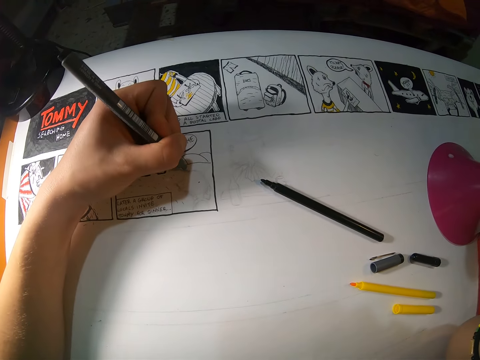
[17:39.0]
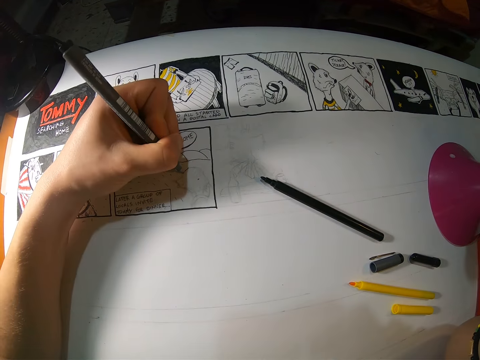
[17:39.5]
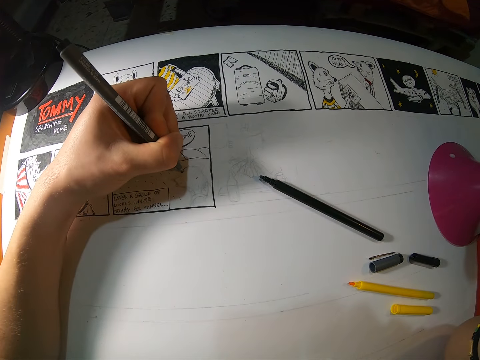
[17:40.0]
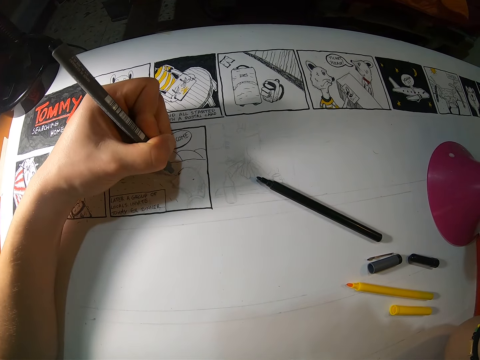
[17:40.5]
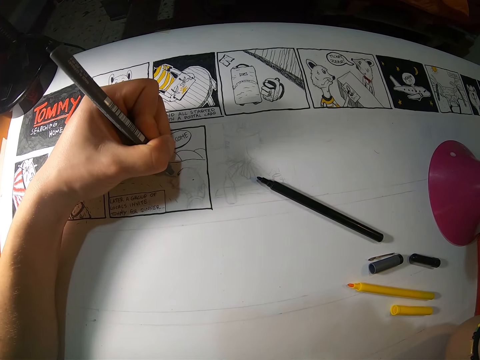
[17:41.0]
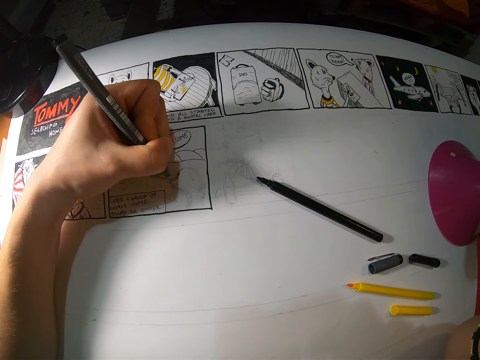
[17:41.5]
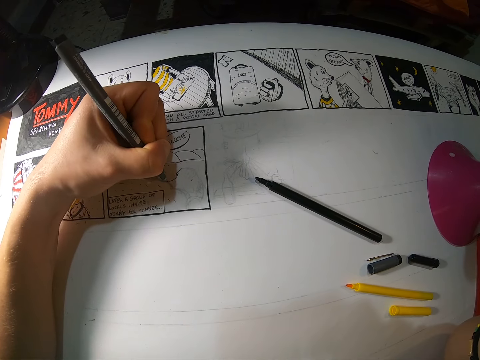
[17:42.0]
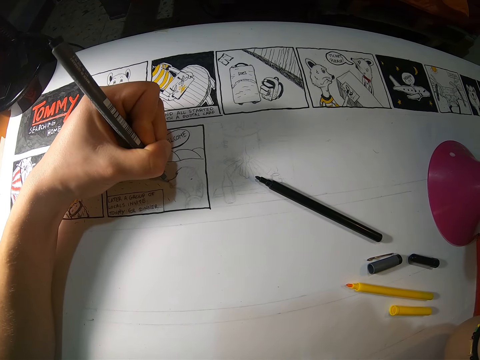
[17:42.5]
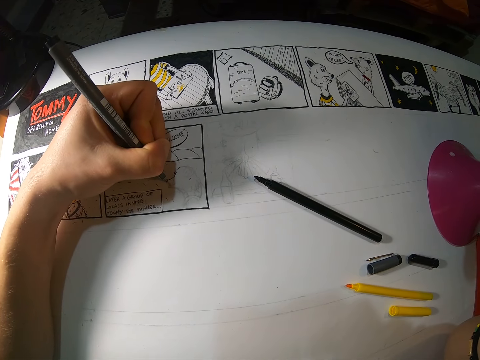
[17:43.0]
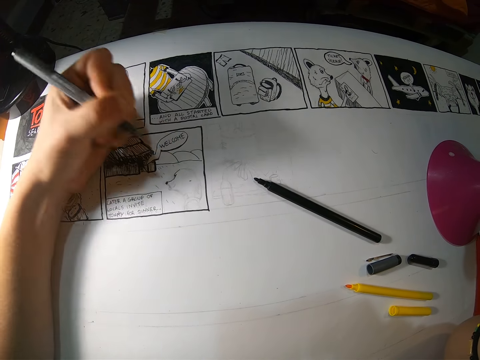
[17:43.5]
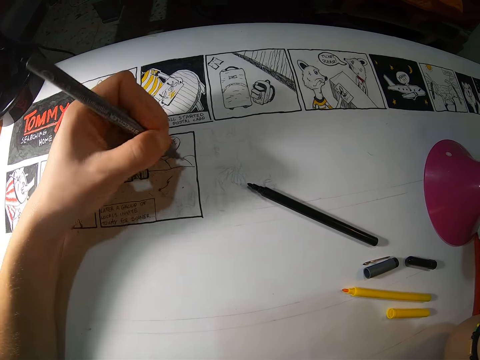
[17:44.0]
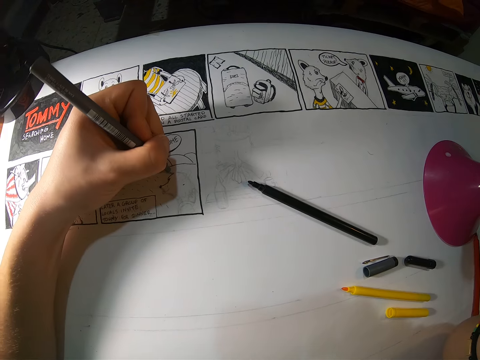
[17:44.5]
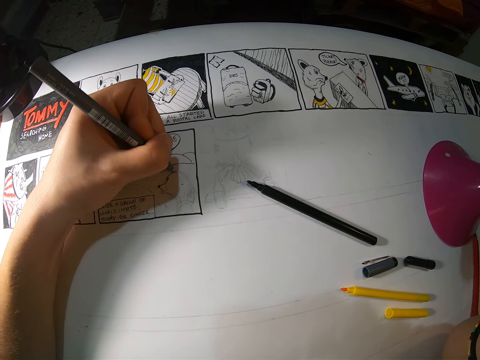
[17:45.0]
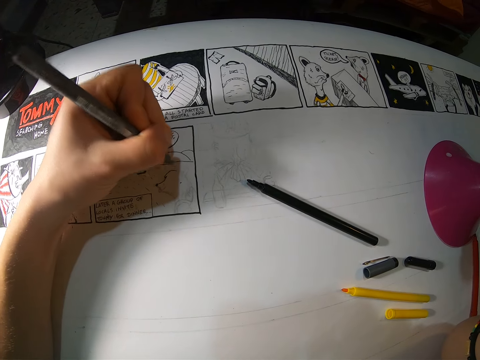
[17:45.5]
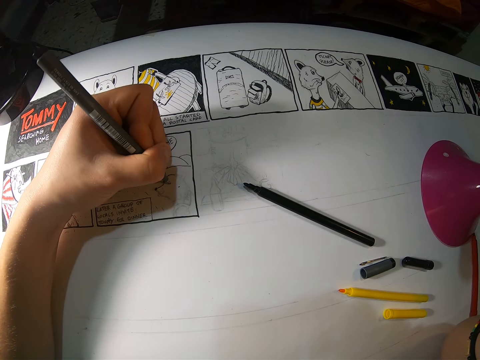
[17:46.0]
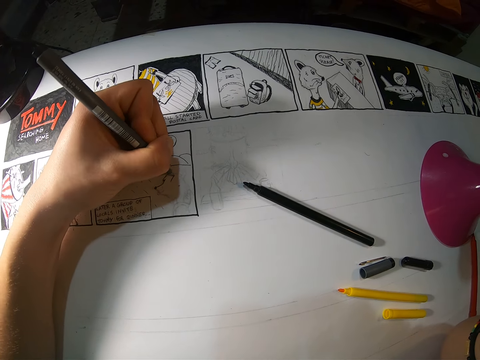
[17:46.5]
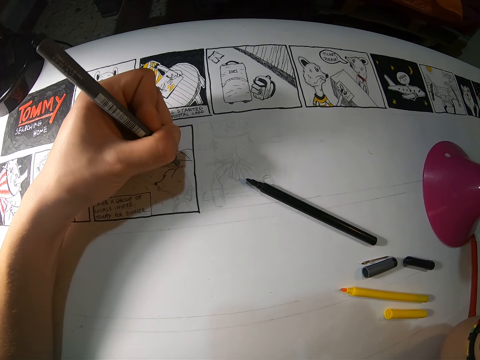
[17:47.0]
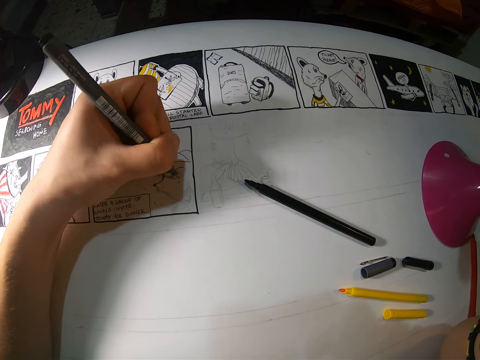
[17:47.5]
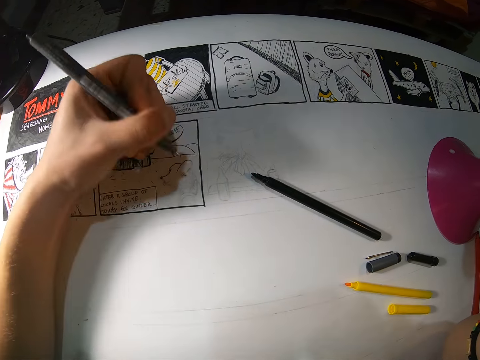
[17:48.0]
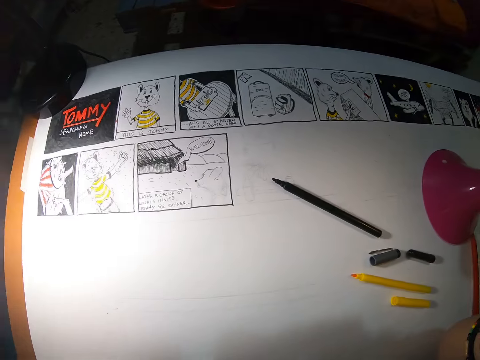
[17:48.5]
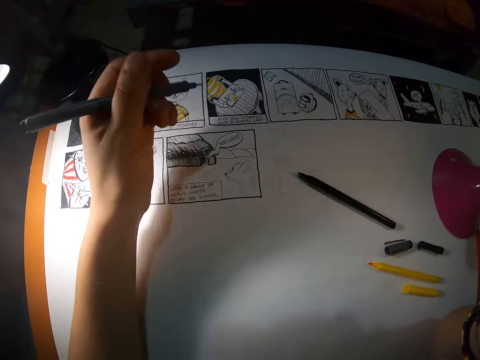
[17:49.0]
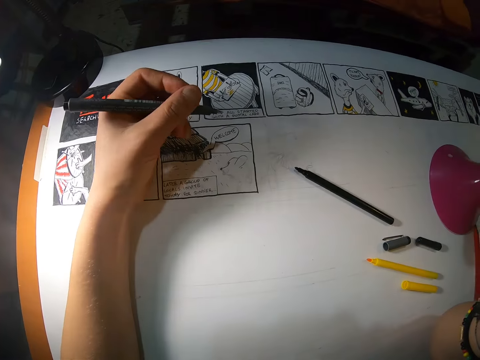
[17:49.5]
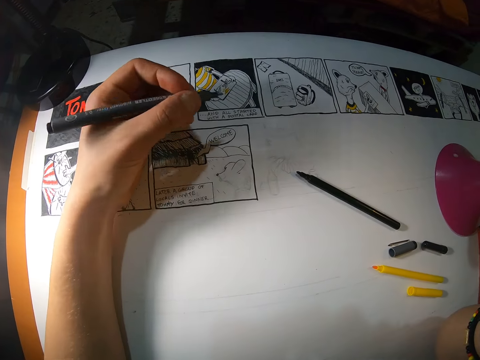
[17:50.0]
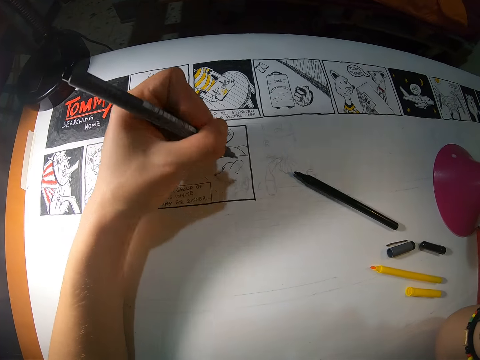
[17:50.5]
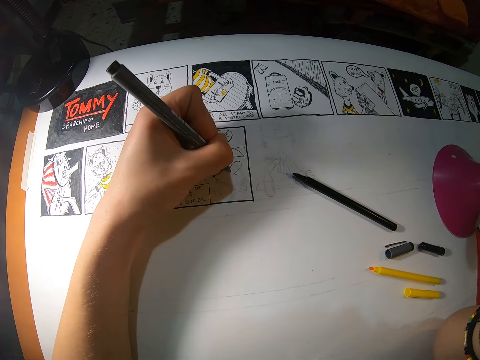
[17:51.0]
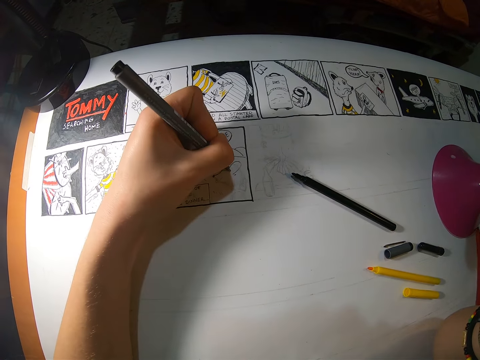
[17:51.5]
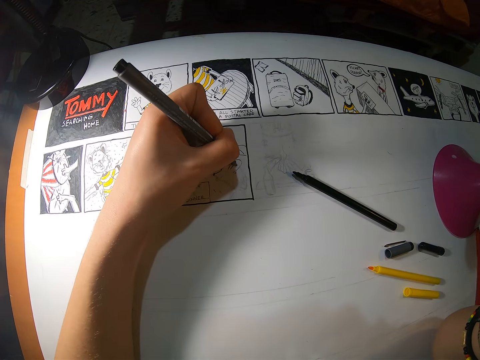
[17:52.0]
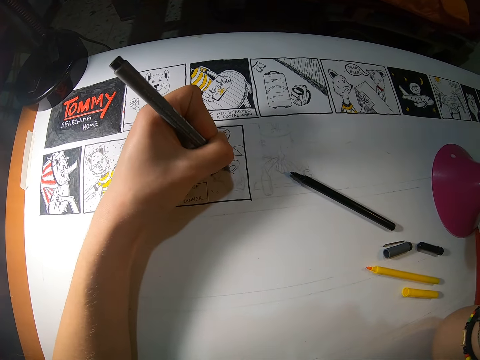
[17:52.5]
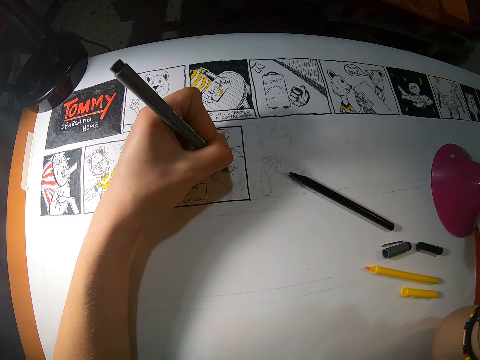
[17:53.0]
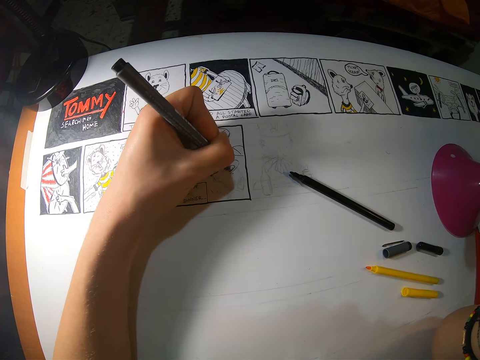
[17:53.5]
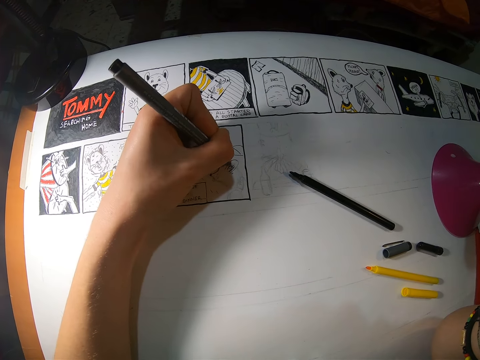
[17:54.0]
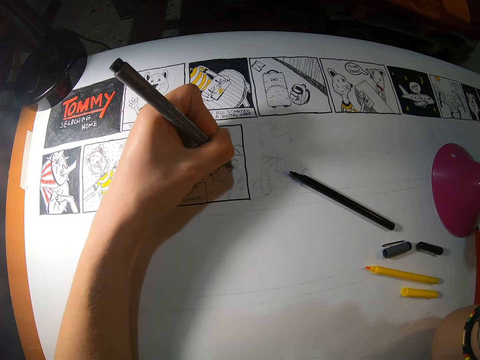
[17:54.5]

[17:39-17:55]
The camera wearer draws on the drawing paper on the table with the pen in her left hand. She folds her hand. She draws on the paper.

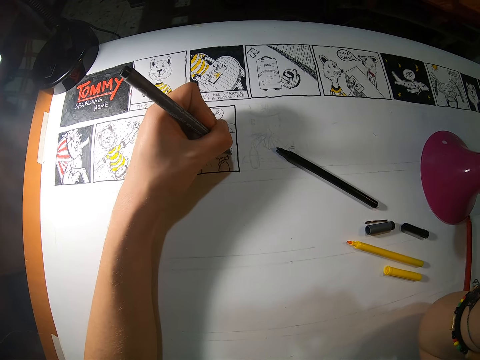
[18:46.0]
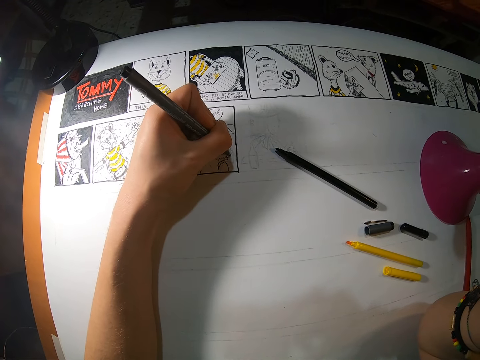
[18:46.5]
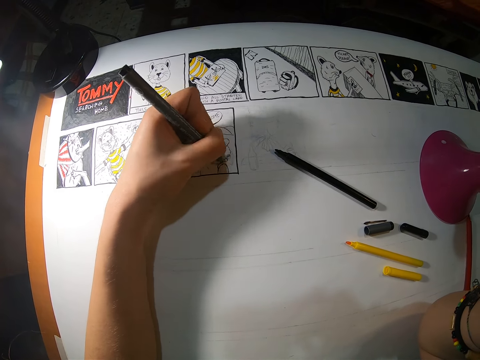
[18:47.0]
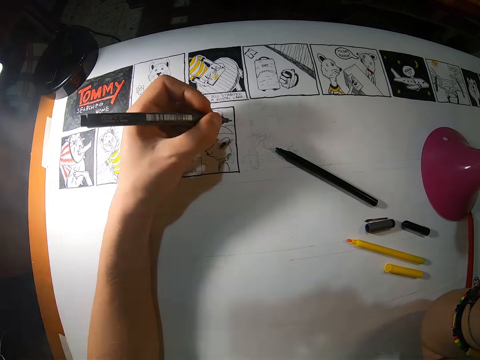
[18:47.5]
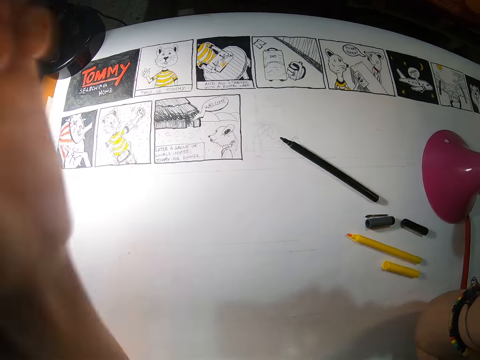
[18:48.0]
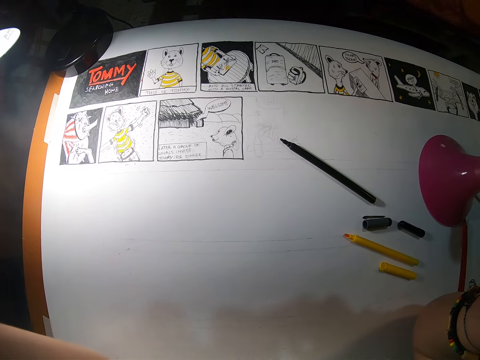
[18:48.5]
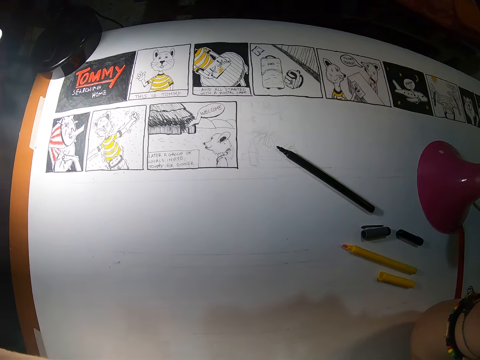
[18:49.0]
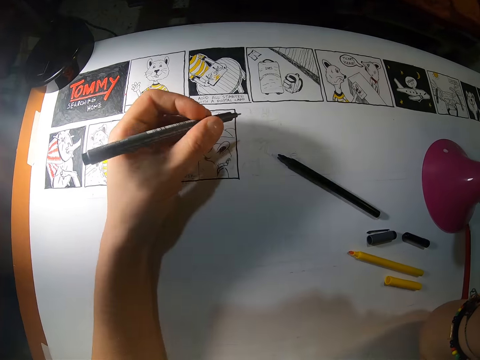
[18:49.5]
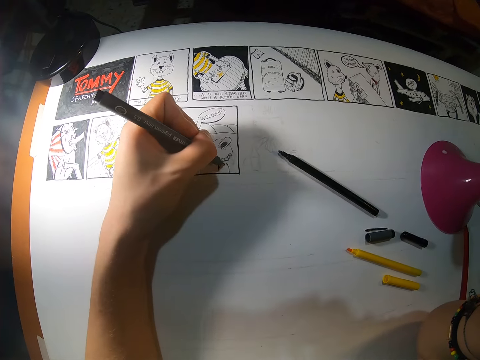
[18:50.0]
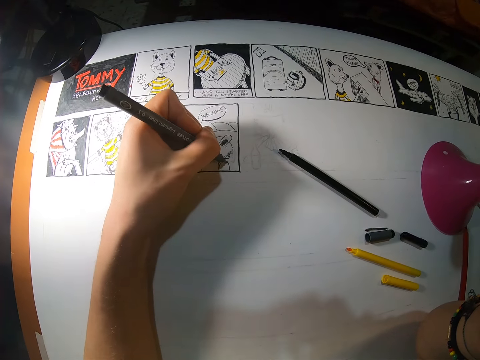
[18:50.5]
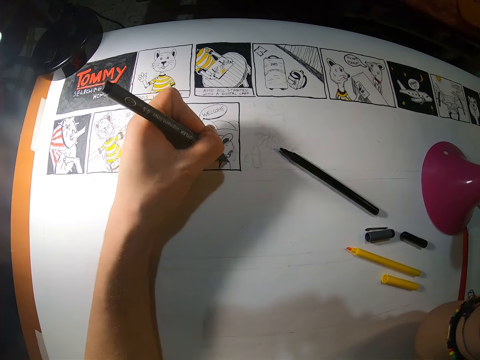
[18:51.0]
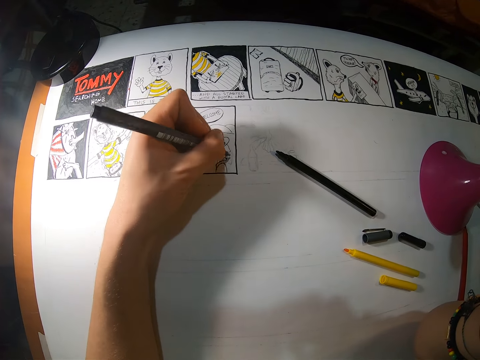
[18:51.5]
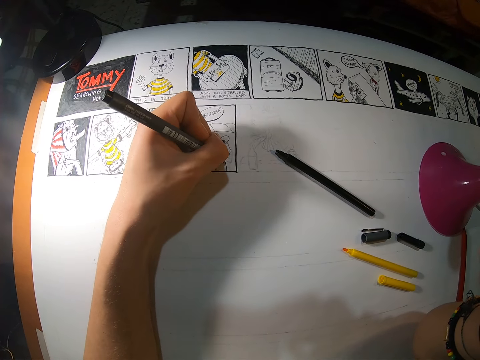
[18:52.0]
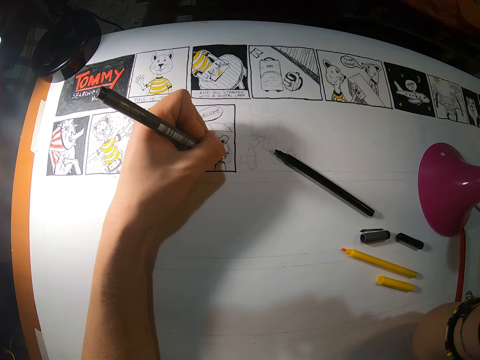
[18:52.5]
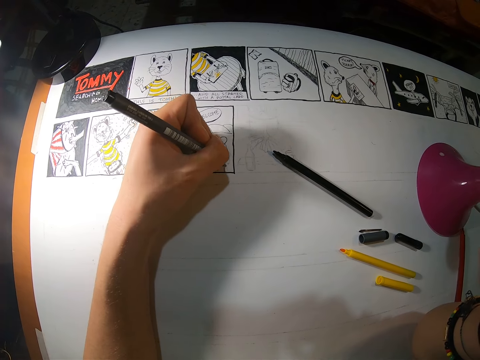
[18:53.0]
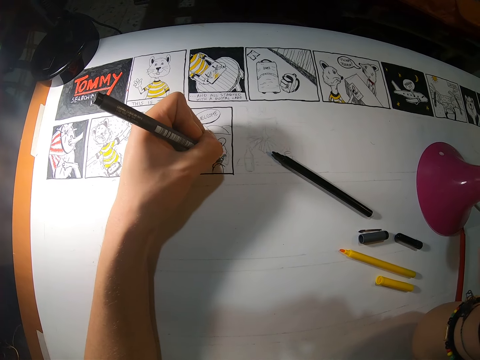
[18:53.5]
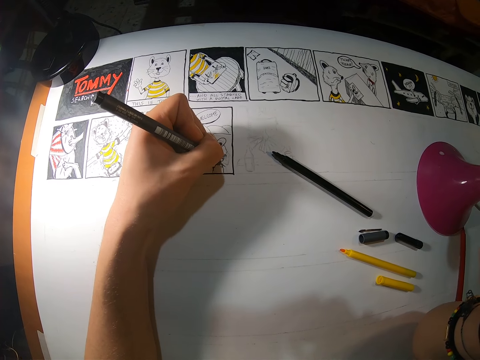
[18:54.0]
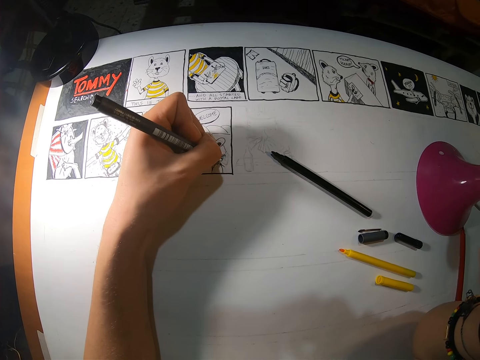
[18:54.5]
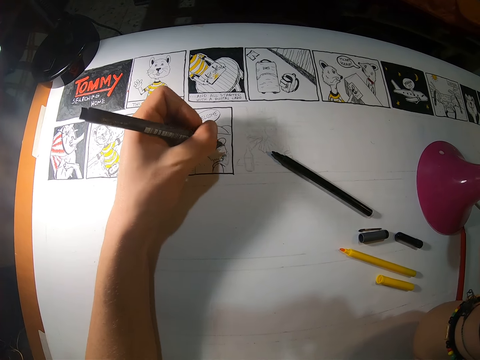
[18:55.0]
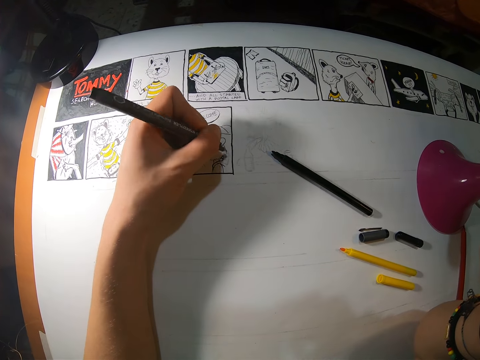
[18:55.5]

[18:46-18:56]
The camera wearer adjusts her camera with her left hand. She touches something. She draws on the paper with the black pen in her left hand.
